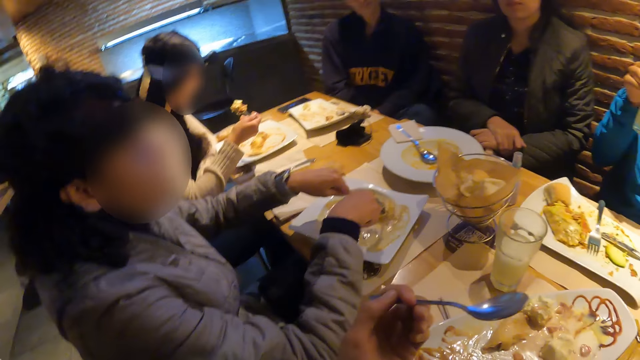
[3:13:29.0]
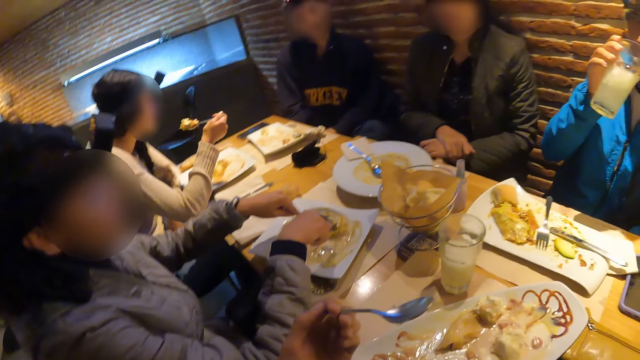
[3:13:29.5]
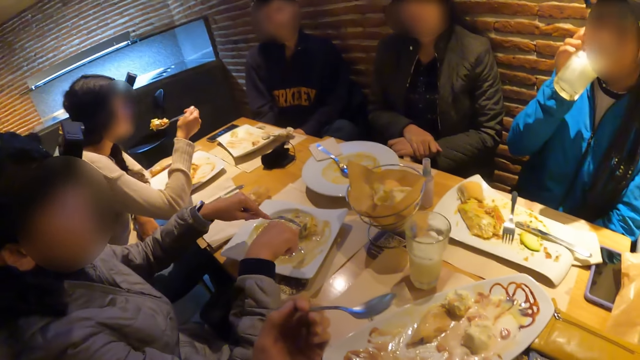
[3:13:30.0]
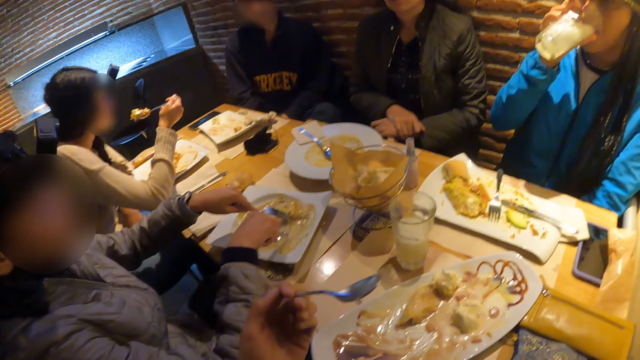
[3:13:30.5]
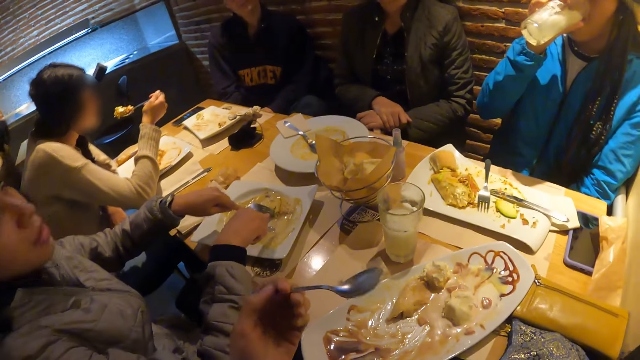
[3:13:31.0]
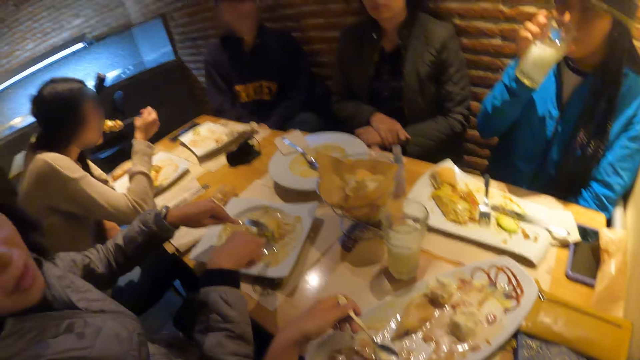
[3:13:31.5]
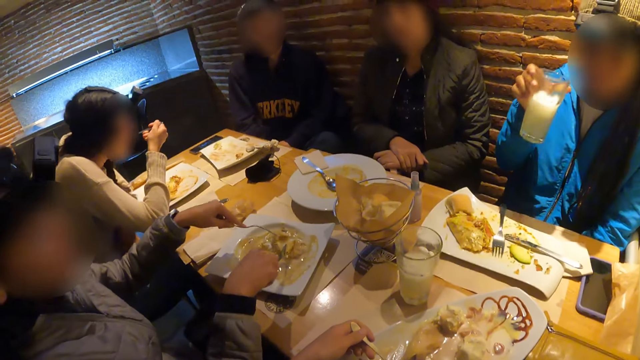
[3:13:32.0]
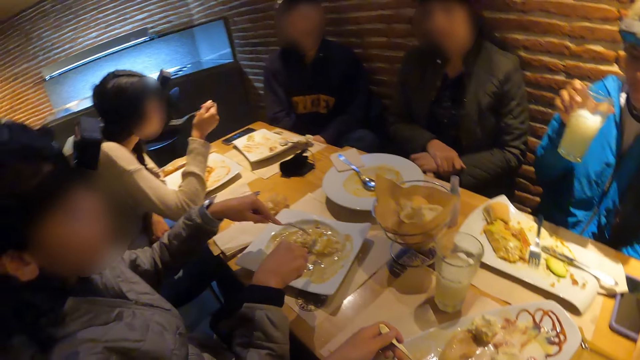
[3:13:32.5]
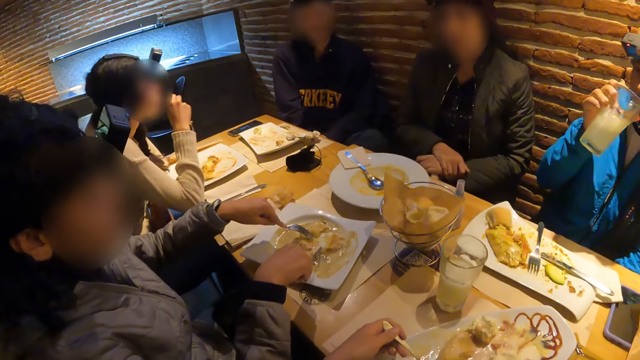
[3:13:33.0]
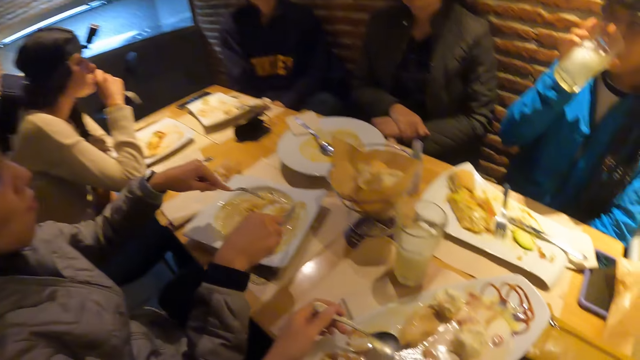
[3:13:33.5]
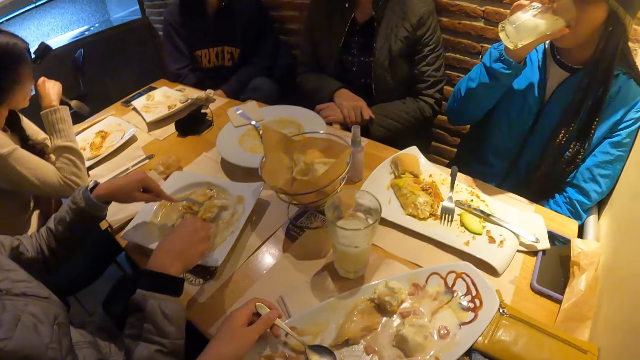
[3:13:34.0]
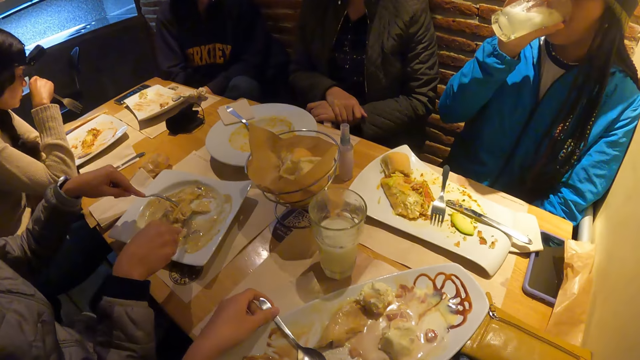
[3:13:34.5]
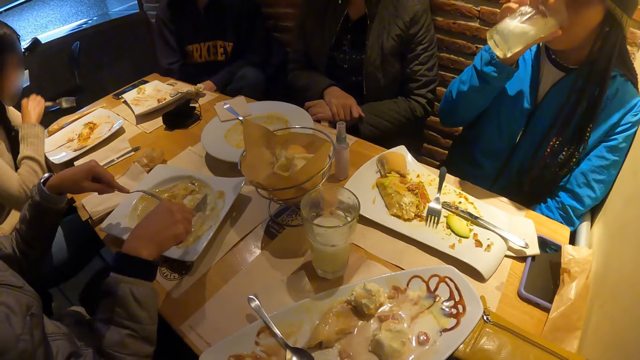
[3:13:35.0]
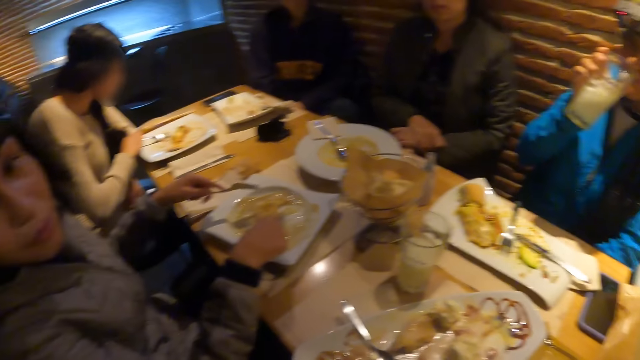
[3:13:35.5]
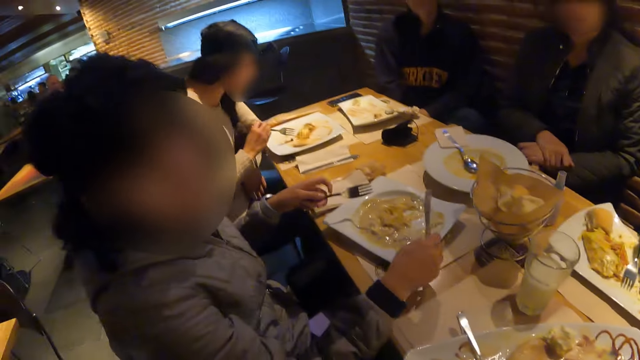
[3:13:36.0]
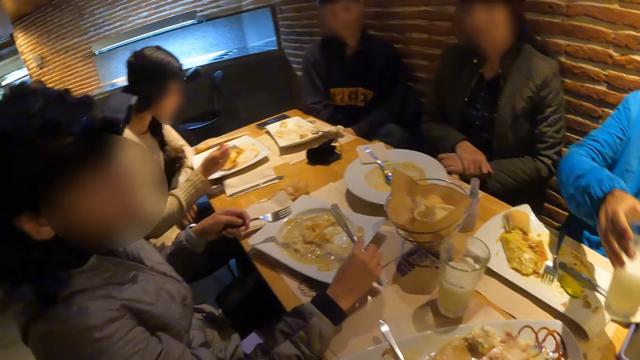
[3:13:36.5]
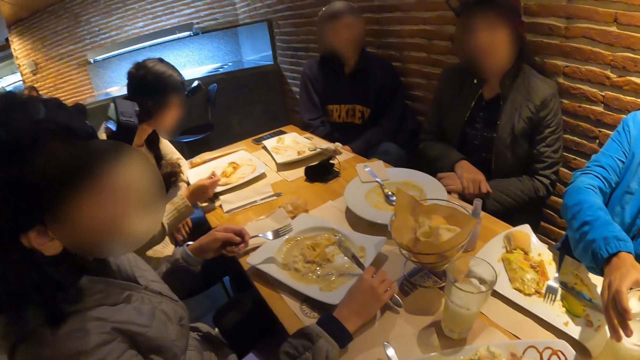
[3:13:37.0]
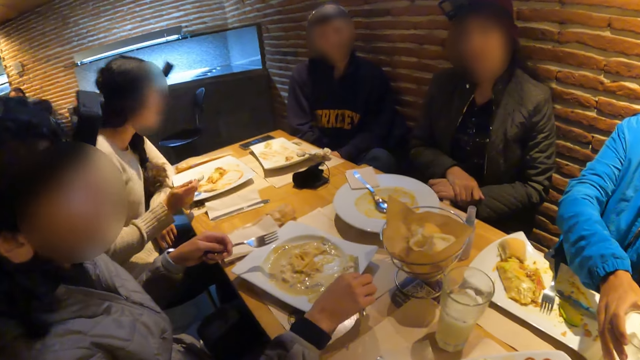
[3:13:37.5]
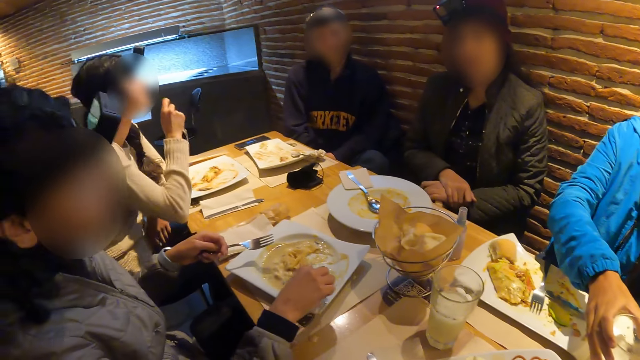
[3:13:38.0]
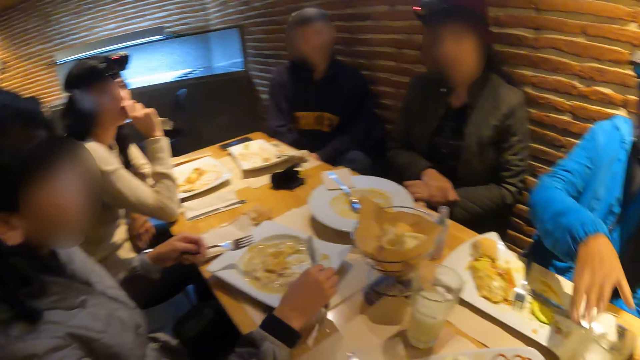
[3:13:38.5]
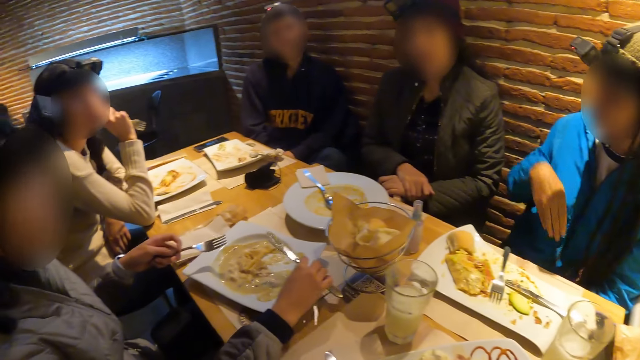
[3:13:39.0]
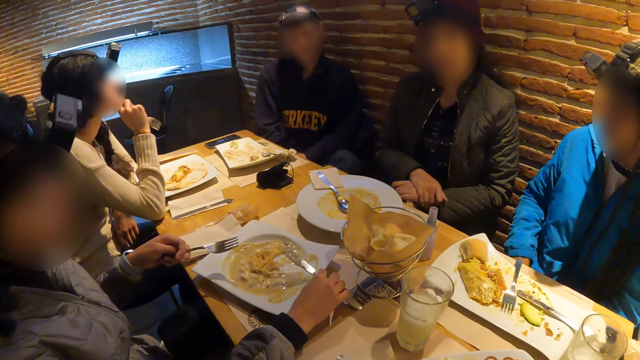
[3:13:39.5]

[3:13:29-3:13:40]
The camera wearer holds a spoon. They put the spoon on the plate. They look around.

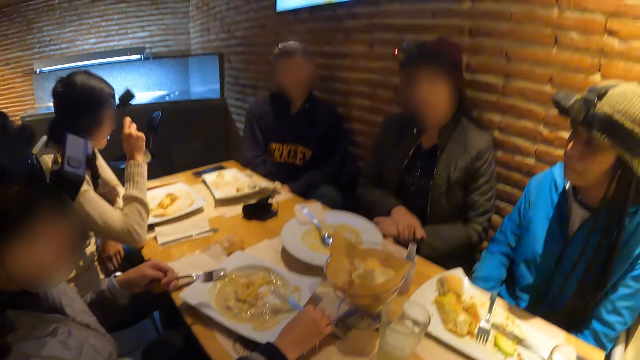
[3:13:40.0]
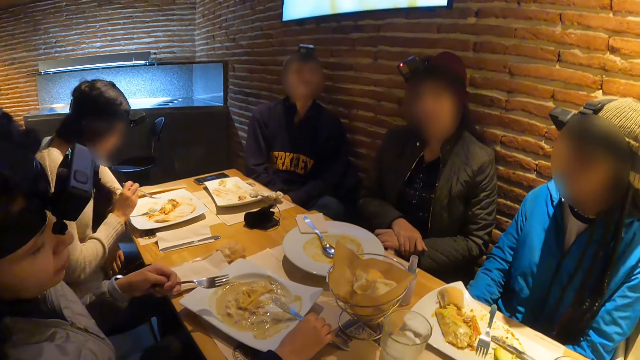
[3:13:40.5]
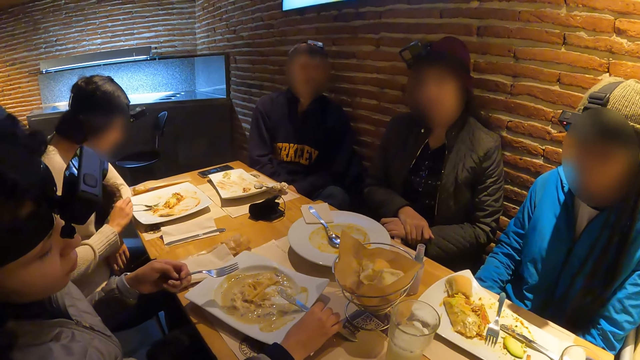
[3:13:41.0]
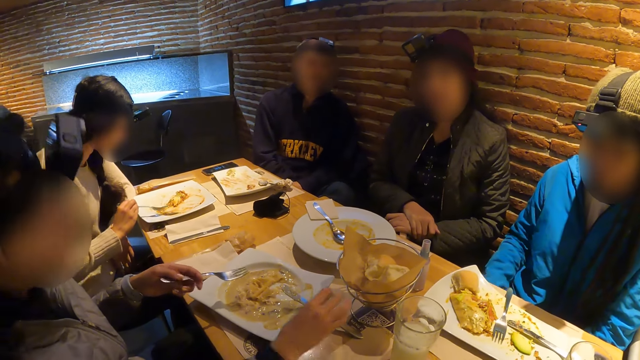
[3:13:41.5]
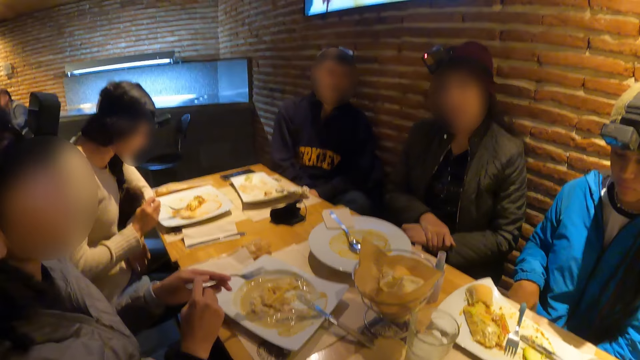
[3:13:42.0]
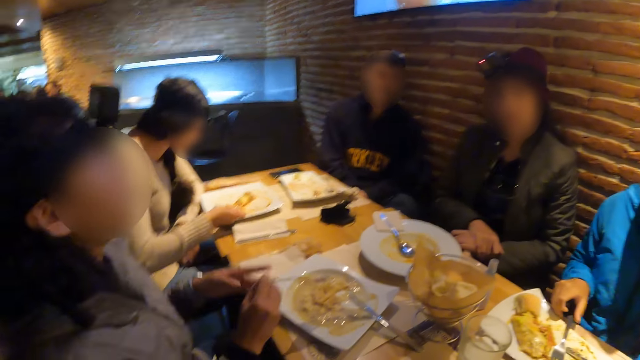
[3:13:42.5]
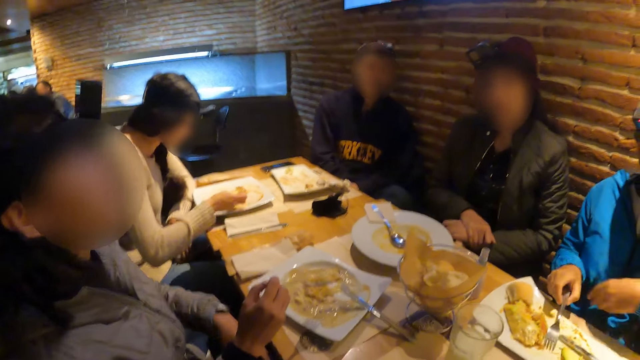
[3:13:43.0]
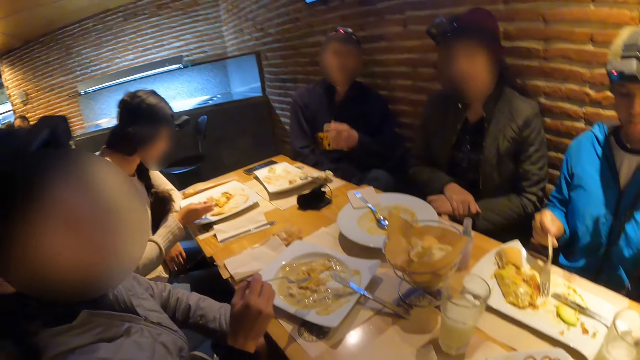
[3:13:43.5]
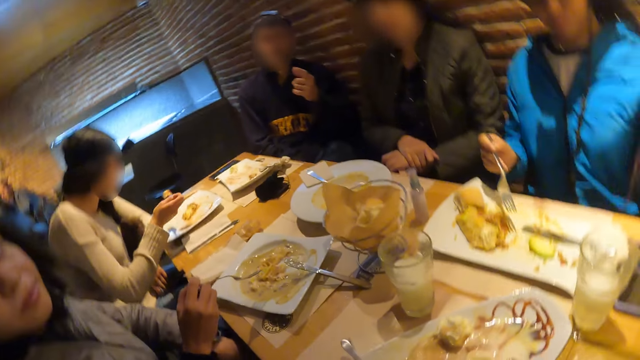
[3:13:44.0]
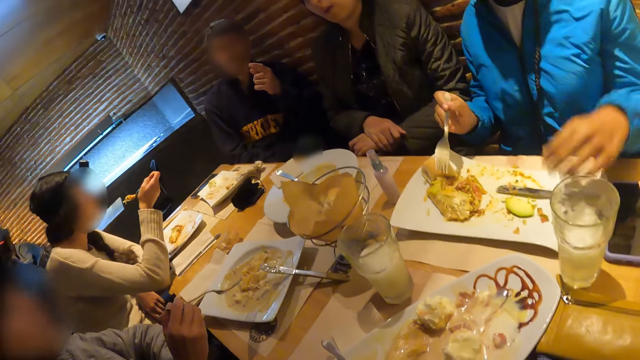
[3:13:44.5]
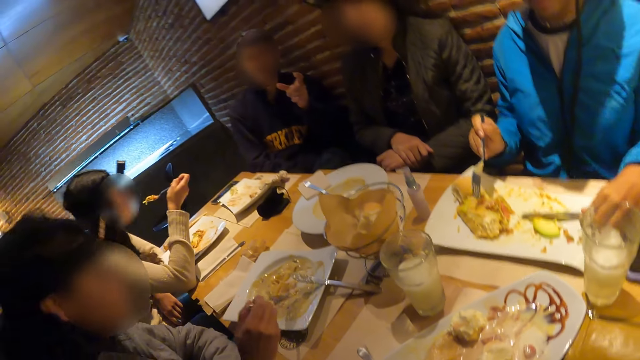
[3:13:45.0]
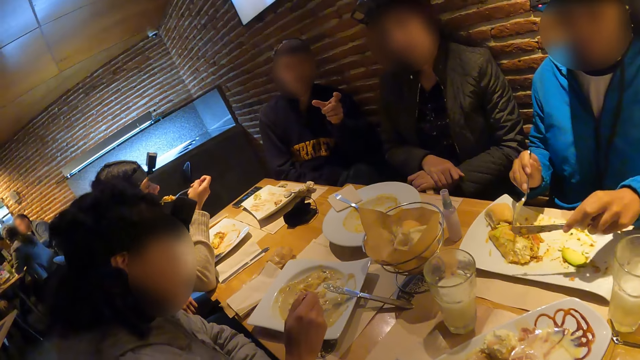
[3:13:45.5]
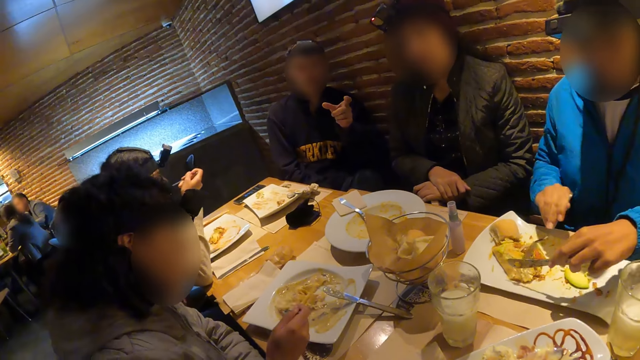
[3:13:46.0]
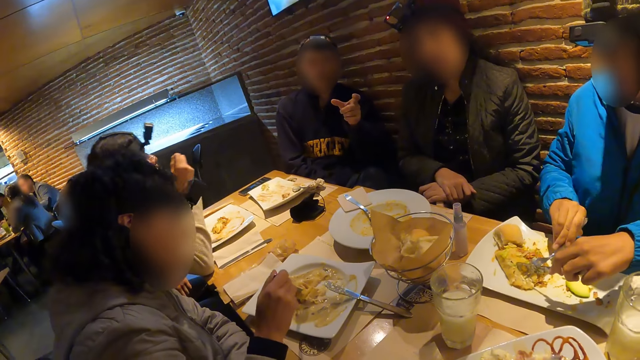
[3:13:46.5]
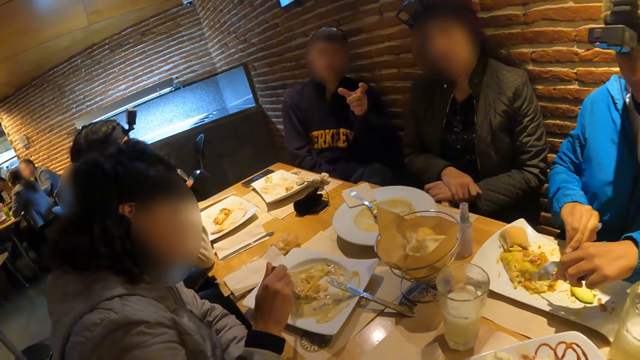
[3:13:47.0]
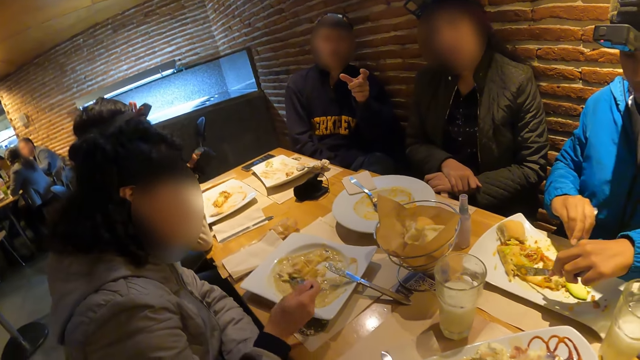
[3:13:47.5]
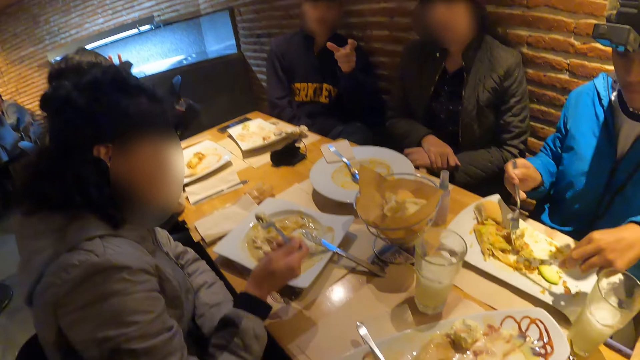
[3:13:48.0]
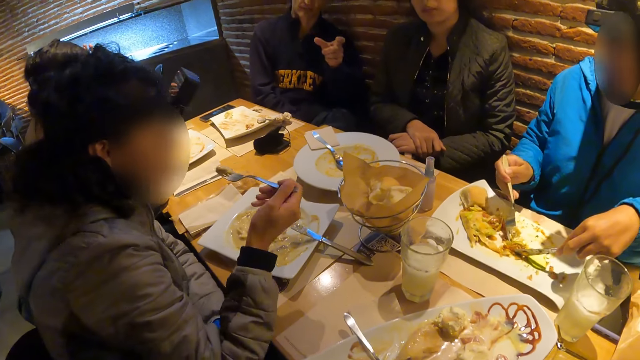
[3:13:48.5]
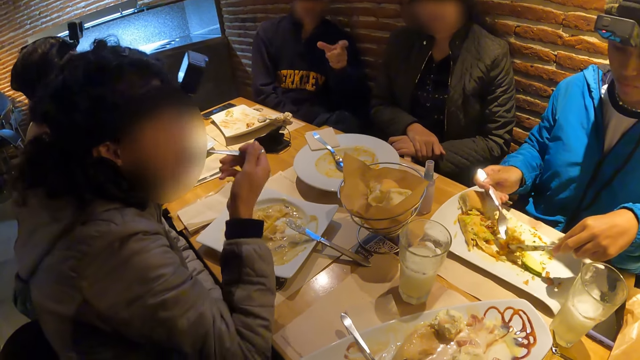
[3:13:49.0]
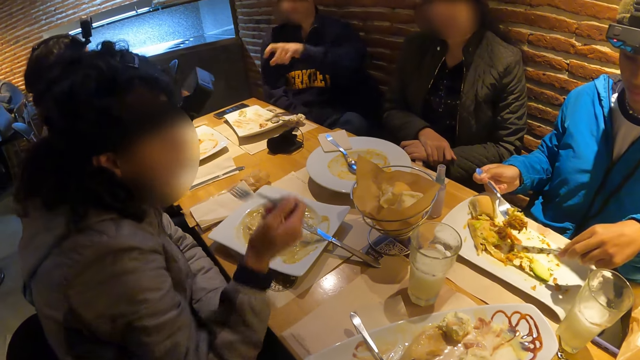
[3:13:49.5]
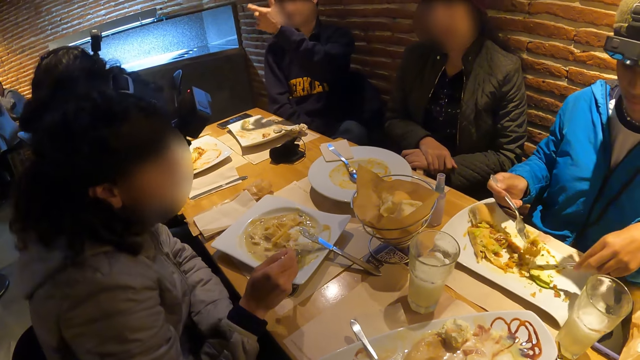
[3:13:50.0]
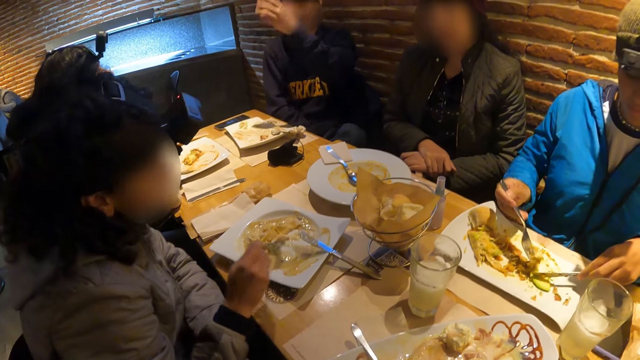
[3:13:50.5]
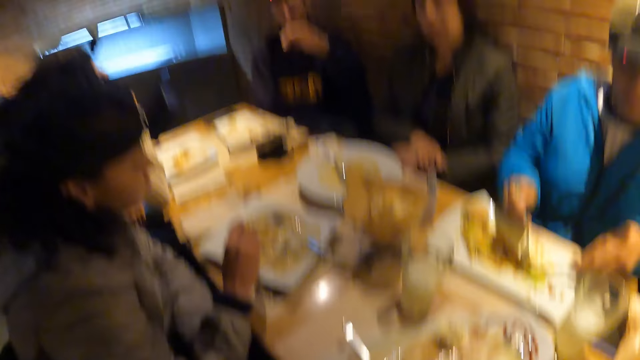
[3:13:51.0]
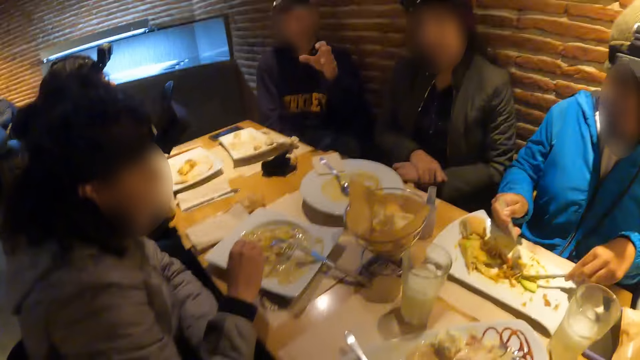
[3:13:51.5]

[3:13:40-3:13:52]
The camera wearer looks around. A woman puts food in her mouth with the fork in her right hand. Another woman cuts food on a plate with a knife and fork in both hands. The first woman puts food in her mouth with the fork in her right hand. A third woman puts food in her mouth with the fork in her right hand. The second woman lifts food with the fork in her right hand and picks food with the knife and fork with both hands. The camera wearer looks around.
